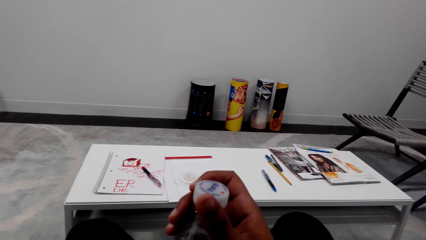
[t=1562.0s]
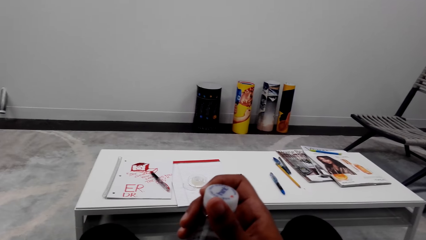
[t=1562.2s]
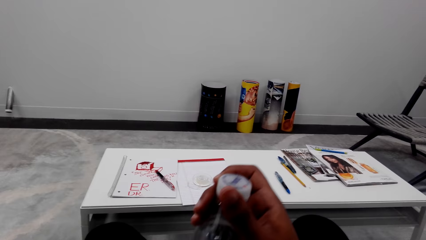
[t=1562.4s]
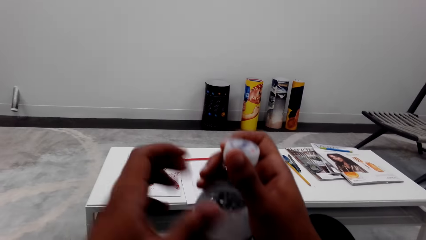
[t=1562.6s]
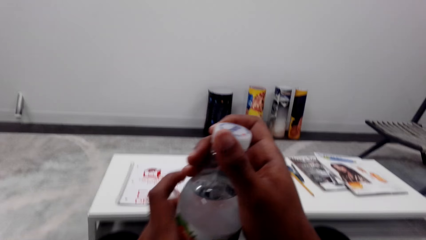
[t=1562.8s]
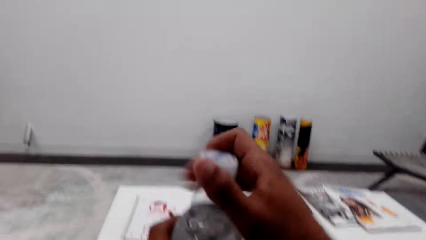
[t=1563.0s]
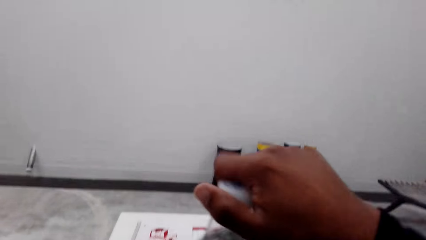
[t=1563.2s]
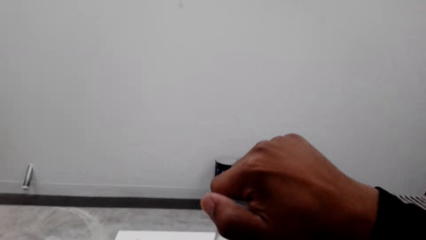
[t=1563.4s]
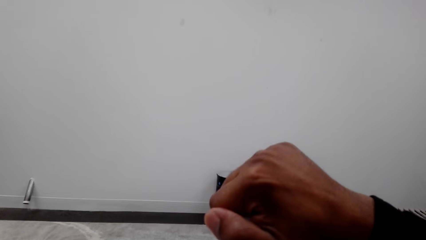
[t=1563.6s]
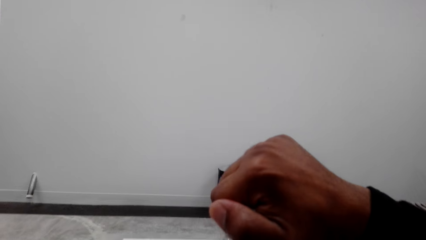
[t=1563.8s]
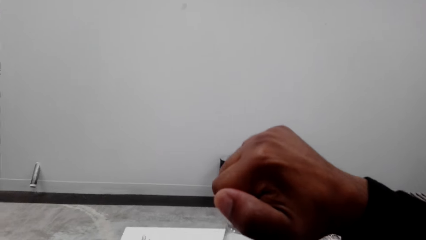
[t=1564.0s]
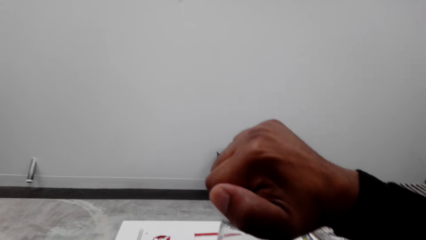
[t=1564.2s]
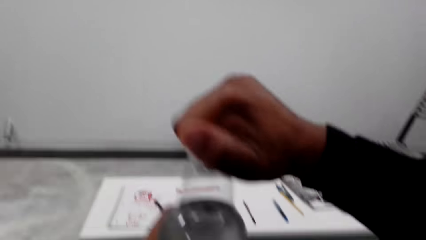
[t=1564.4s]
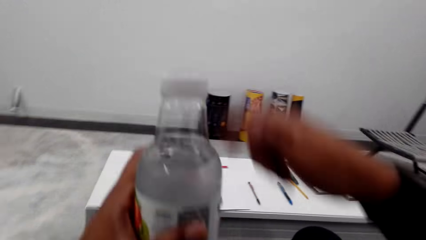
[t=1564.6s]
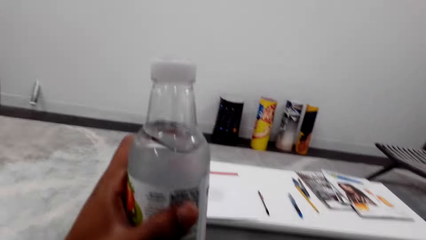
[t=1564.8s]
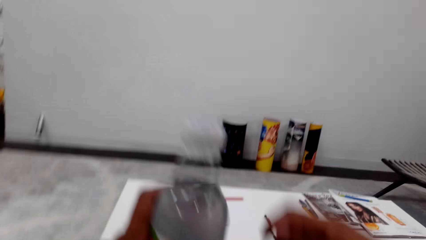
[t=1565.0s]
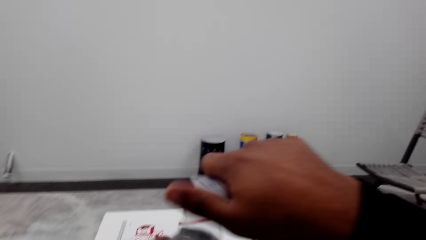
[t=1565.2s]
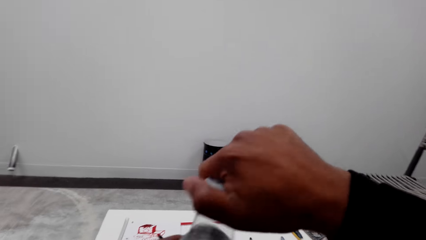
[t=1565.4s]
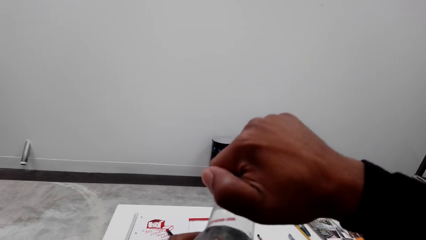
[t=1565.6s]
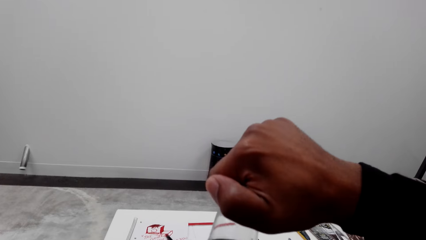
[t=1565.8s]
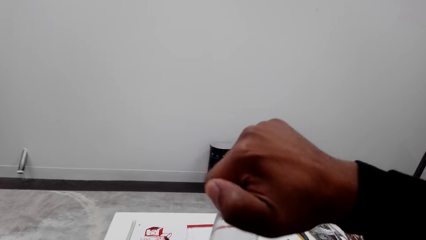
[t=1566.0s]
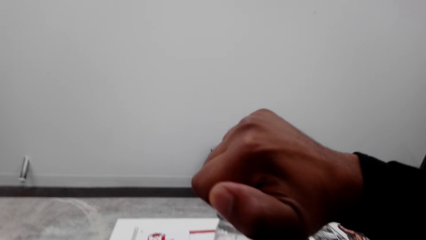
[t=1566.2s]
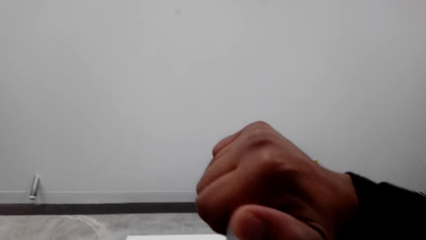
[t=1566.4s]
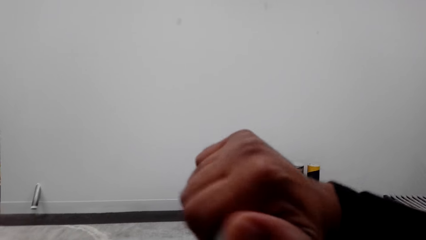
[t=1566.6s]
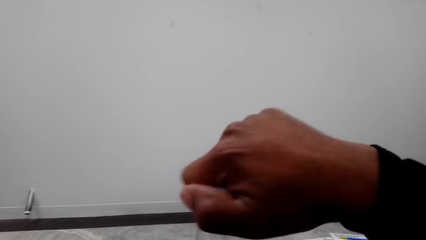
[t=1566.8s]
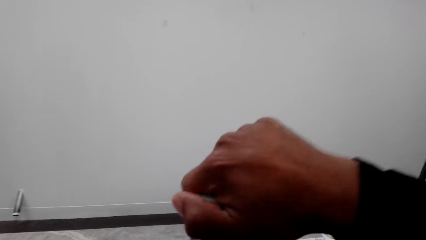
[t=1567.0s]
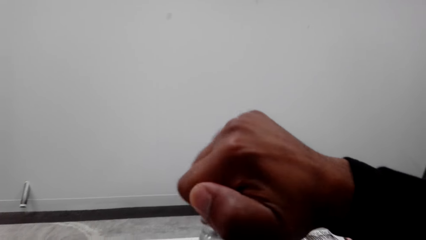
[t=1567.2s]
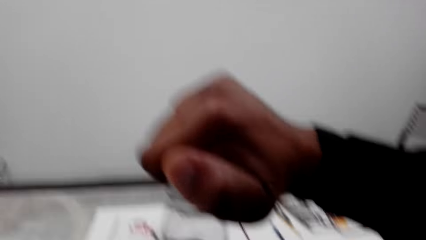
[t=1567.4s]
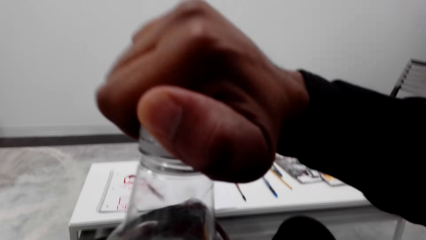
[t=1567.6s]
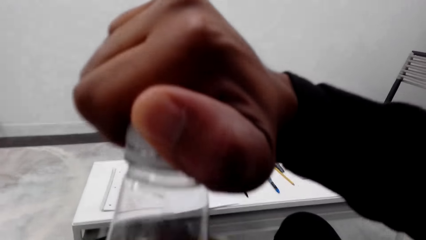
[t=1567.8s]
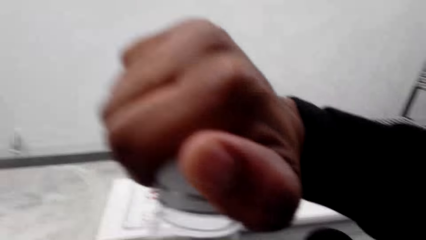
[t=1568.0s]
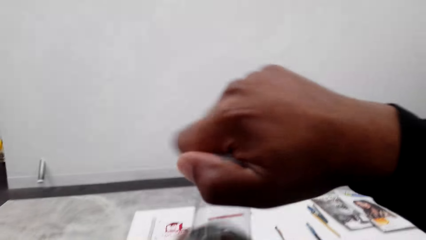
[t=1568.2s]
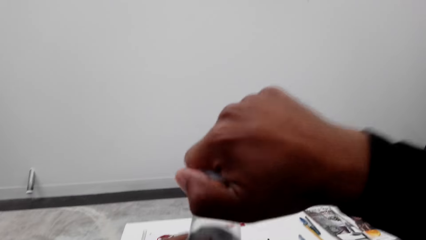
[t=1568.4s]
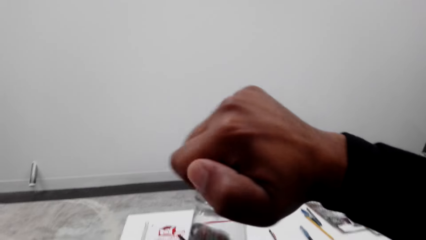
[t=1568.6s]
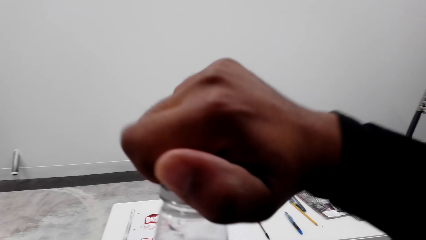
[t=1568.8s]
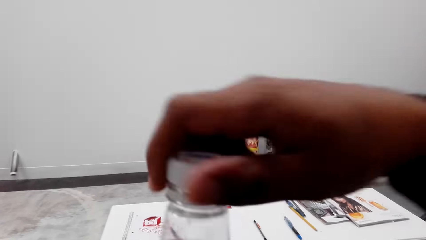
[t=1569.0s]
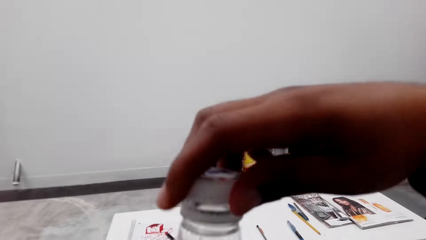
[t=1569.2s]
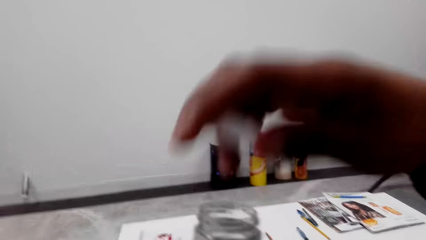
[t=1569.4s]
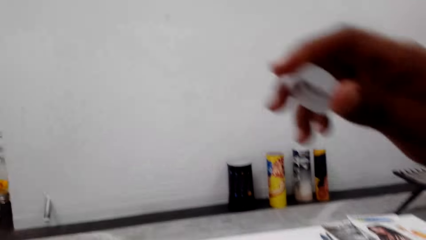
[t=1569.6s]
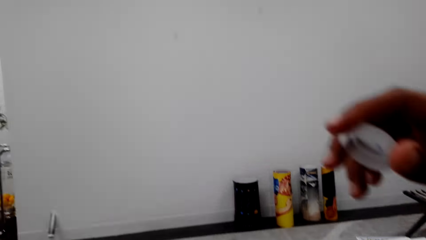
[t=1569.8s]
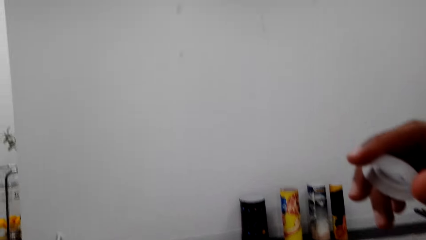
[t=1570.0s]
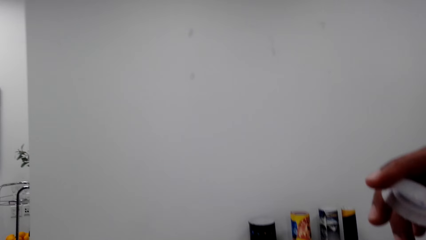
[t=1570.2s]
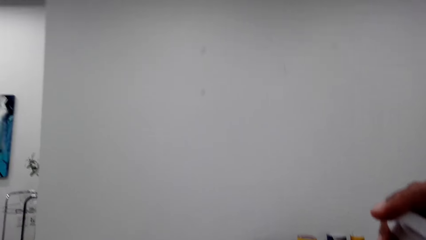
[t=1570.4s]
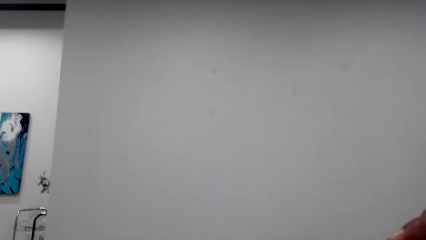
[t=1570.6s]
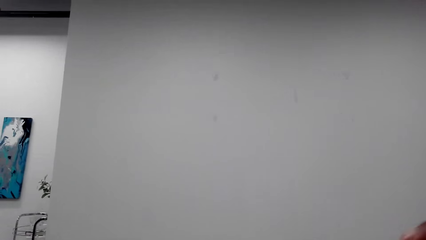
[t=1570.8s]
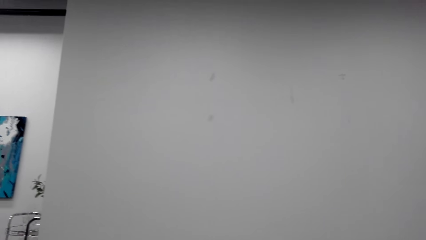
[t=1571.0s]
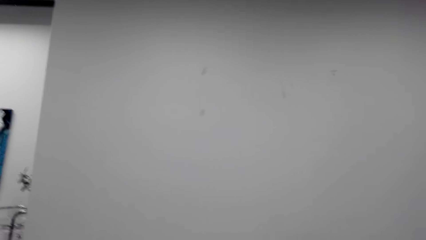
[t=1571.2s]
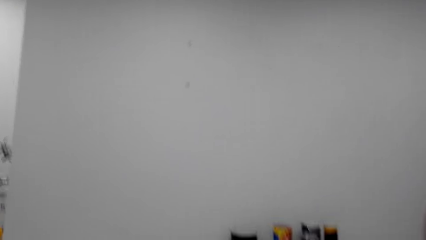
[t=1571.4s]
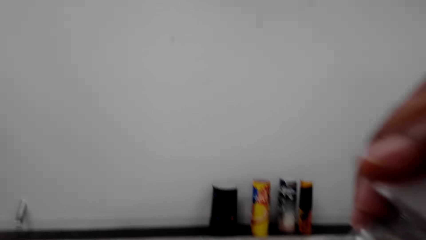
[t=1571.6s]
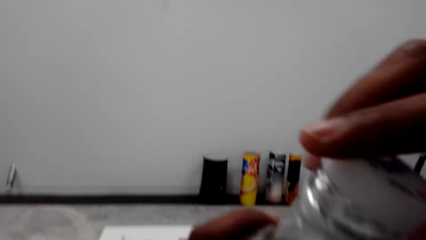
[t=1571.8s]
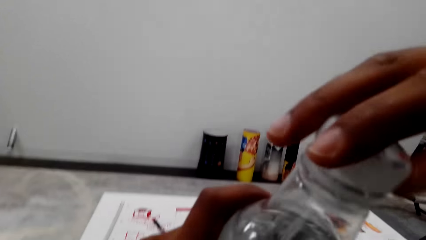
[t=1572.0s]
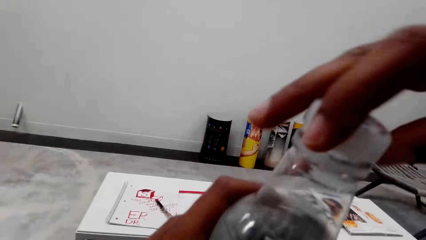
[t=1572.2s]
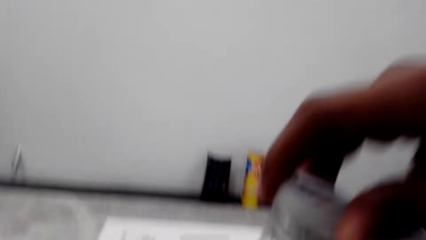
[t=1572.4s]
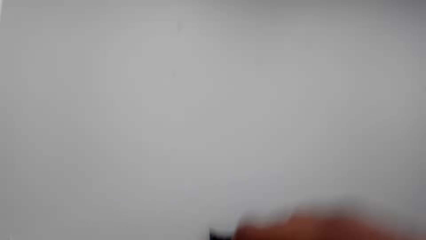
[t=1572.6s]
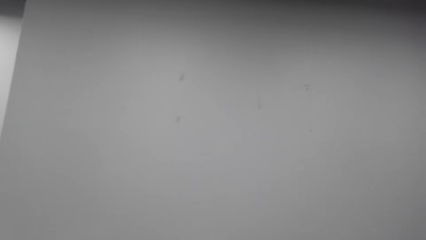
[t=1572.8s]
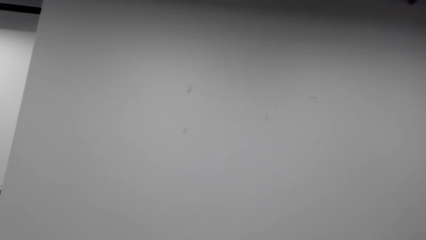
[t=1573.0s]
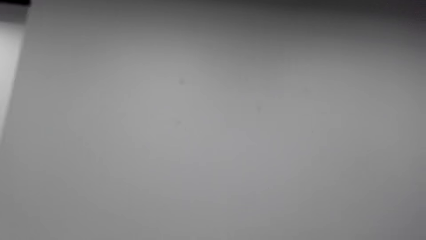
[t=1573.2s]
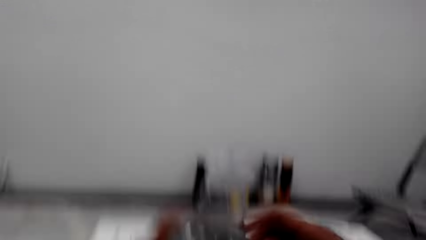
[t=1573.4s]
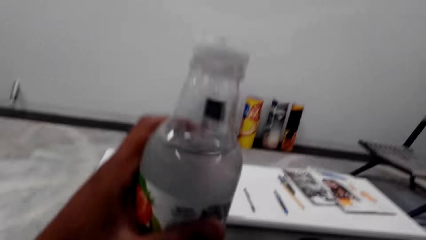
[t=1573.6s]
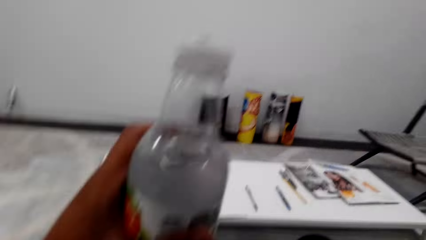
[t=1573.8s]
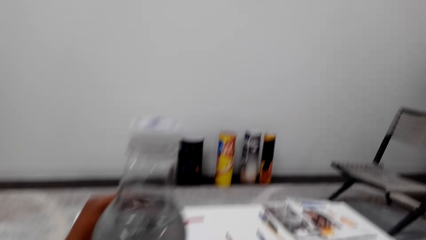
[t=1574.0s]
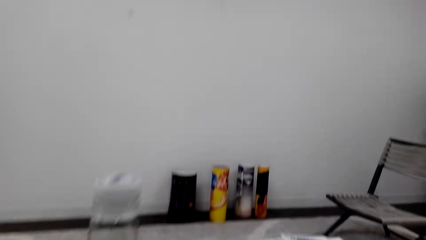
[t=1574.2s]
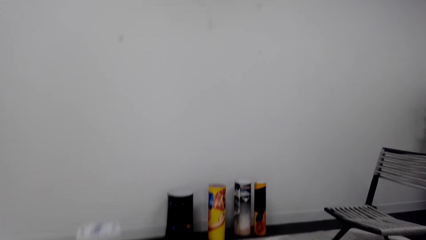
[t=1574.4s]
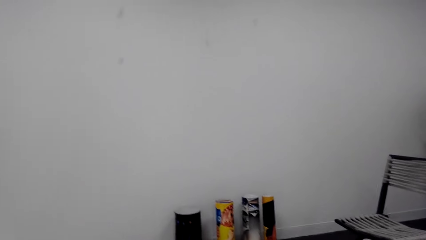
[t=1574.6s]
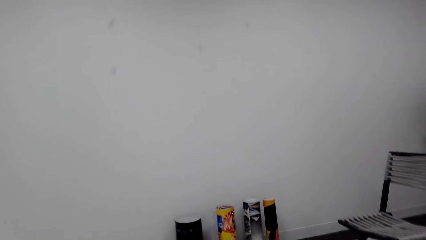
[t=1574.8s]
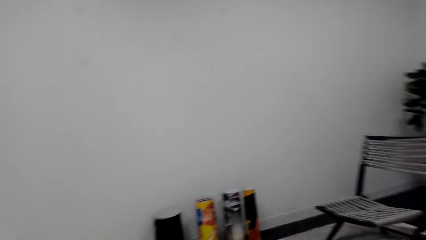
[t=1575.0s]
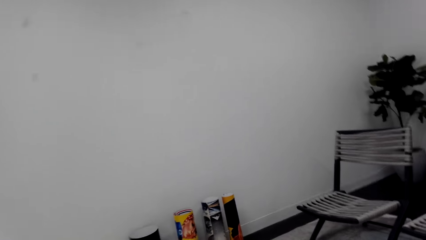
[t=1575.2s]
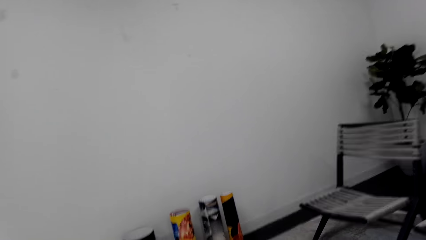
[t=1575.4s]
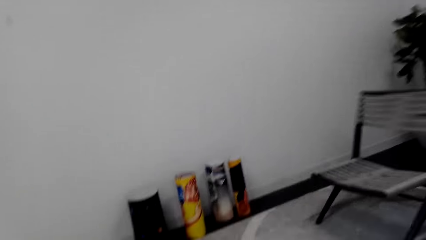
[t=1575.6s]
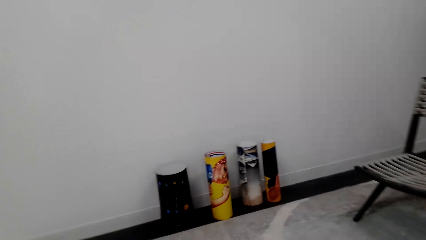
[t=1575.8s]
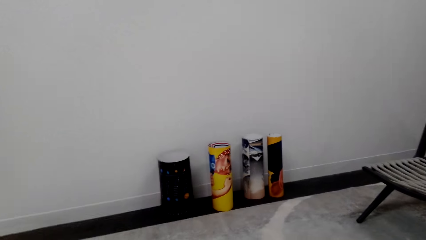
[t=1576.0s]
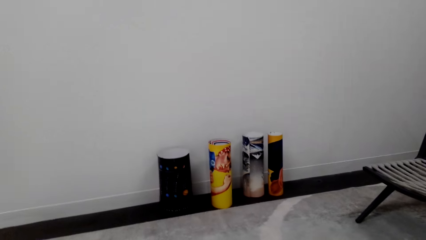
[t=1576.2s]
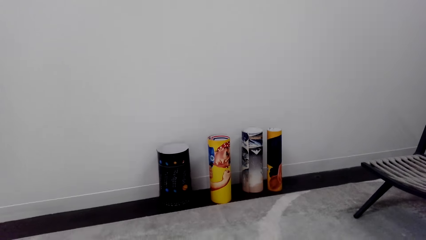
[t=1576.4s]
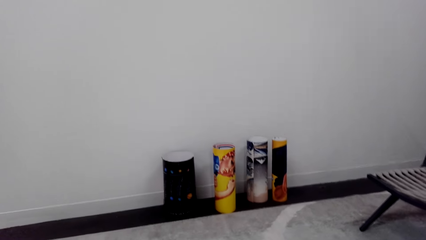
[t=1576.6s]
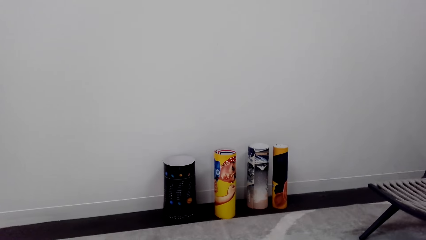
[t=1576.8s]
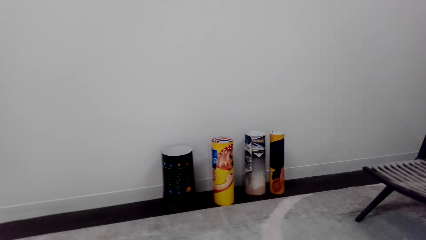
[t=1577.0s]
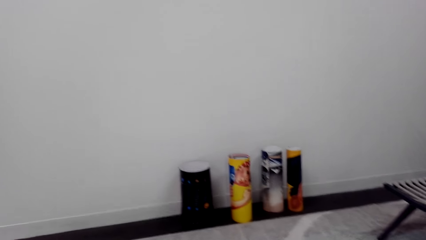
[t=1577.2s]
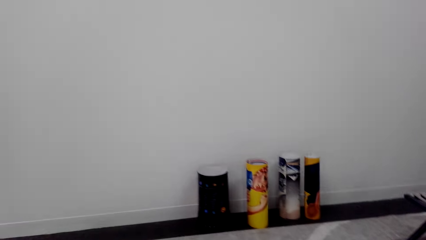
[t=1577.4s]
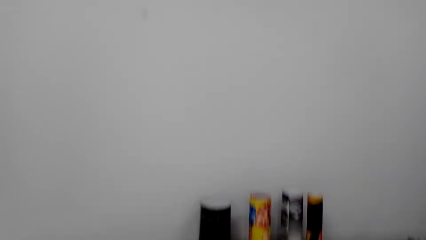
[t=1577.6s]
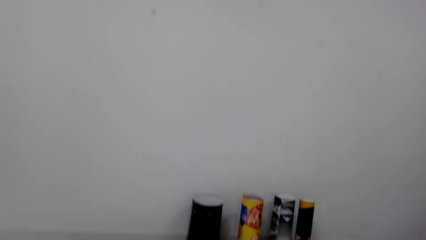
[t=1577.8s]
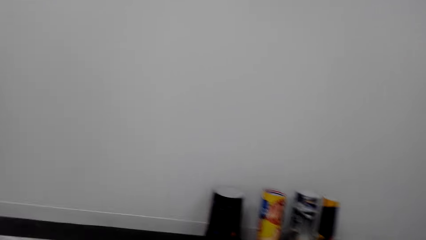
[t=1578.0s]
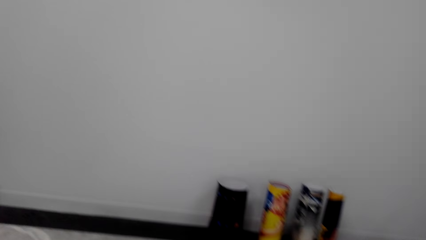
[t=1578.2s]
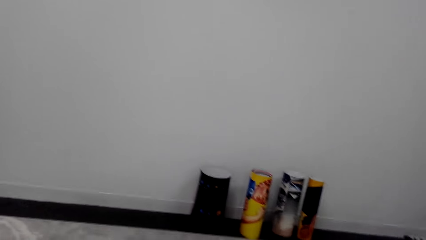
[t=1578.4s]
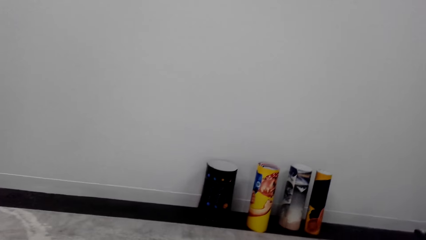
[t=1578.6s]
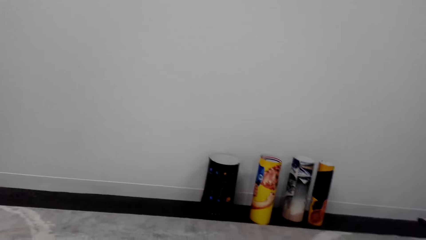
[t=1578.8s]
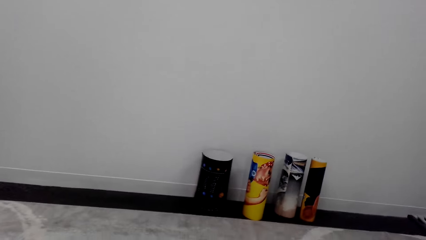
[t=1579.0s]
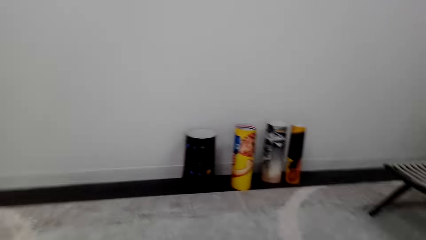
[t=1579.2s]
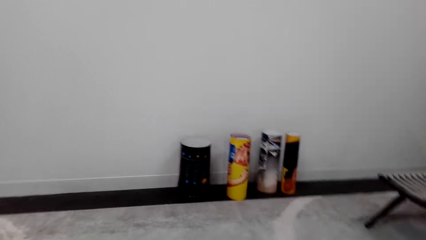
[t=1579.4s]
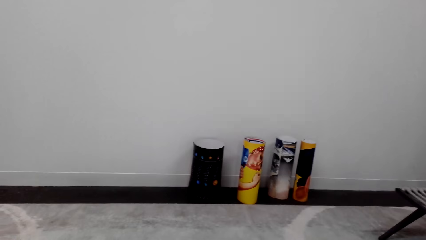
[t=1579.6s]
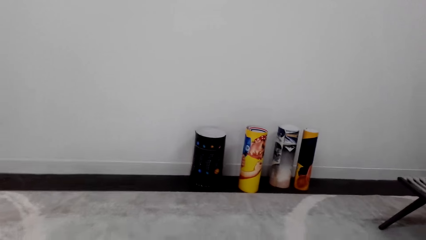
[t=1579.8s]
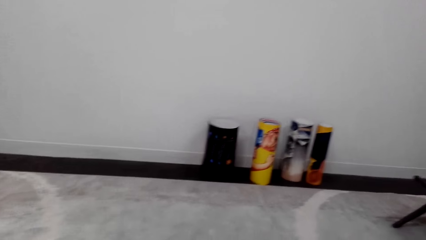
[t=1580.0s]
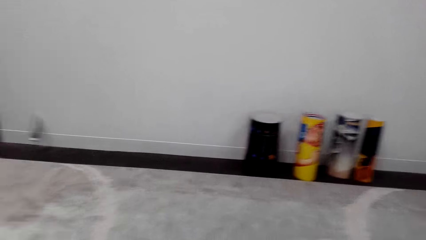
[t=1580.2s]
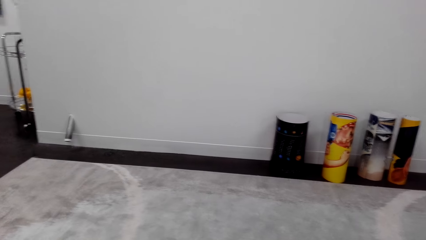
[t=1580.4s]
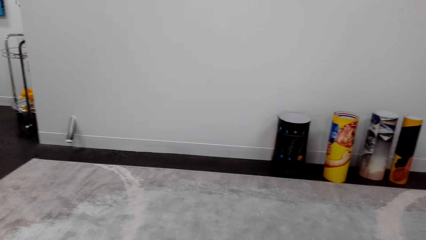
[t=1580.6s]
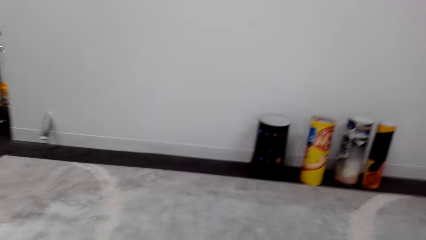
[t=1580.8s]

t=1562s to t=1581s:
The camera wearer holds the bottle with his hands. He lifts the bottle. He moves both hands. He presses the lid of the bottle. He moves the right hand. He lifts the right hand. He opens the bottle. He lifts the lid. He looks around. He sits on the chair on the floor. He closes the bottle. He holds the bottle with his hands. He sits on the chair on the floor. He looks around. He holds the bottle with his hands. He lifts the bottle. He looks around. He sits on the chair on the floor.
